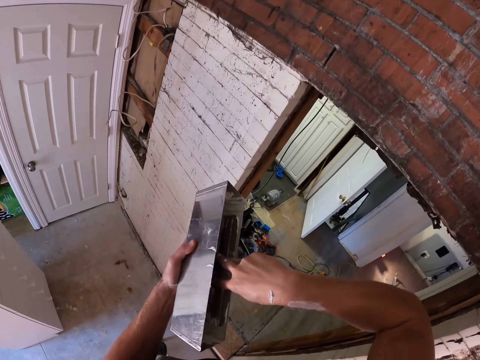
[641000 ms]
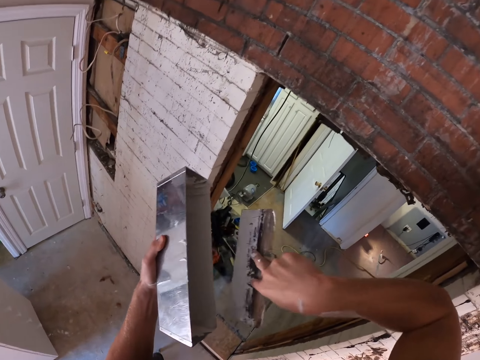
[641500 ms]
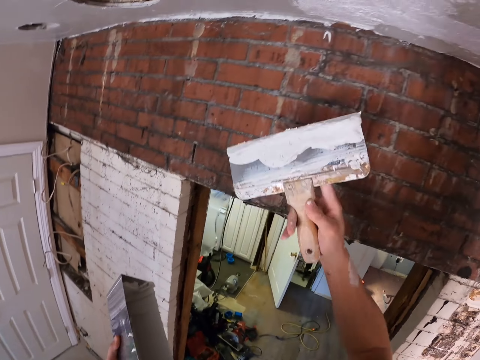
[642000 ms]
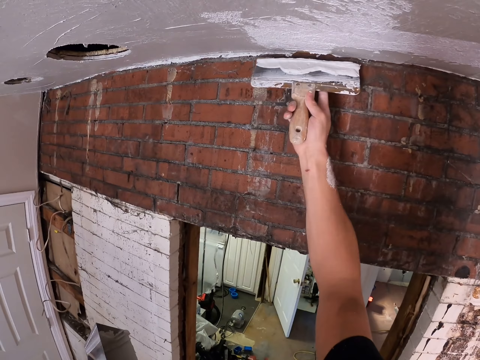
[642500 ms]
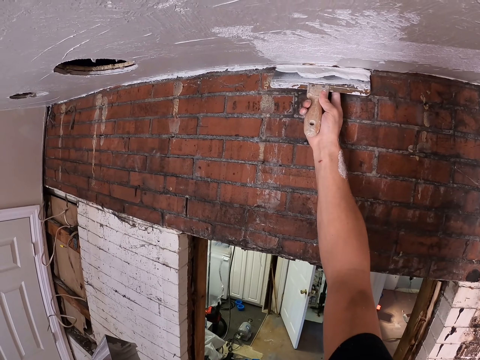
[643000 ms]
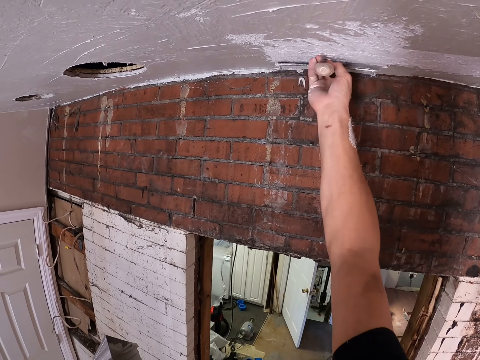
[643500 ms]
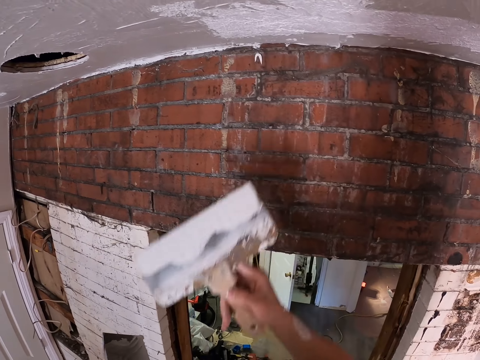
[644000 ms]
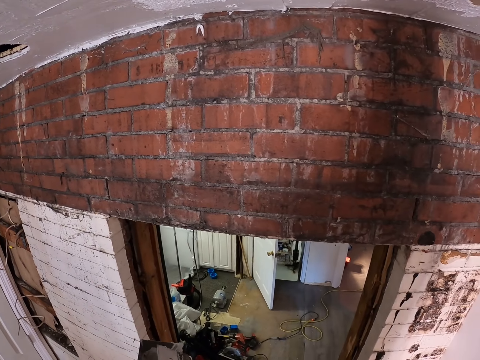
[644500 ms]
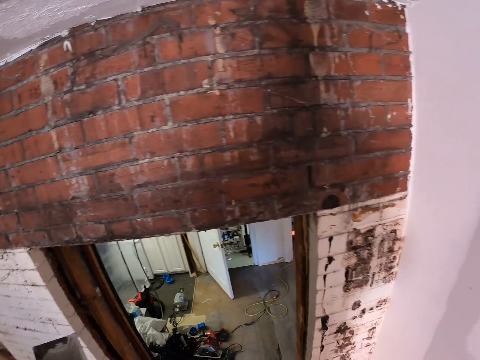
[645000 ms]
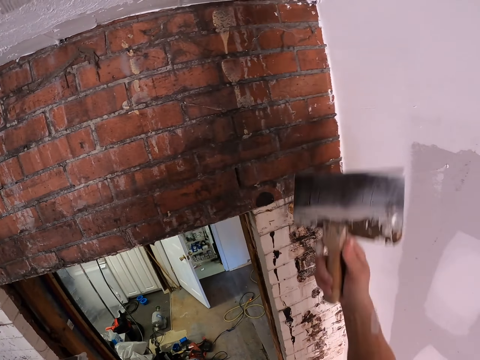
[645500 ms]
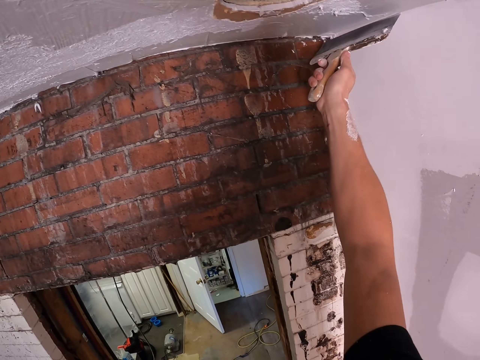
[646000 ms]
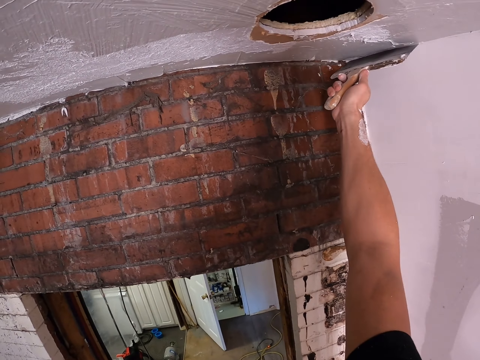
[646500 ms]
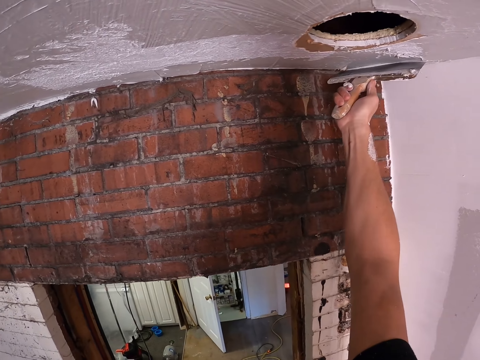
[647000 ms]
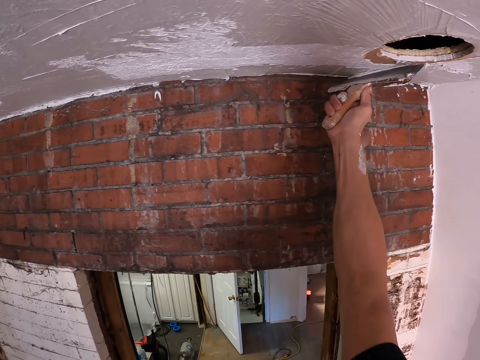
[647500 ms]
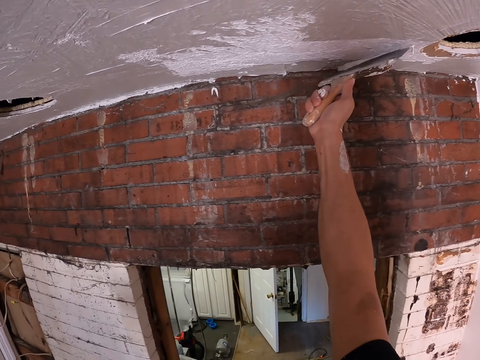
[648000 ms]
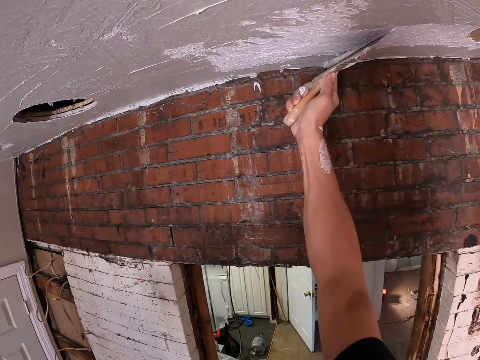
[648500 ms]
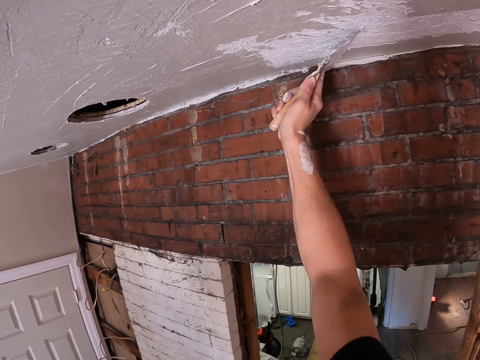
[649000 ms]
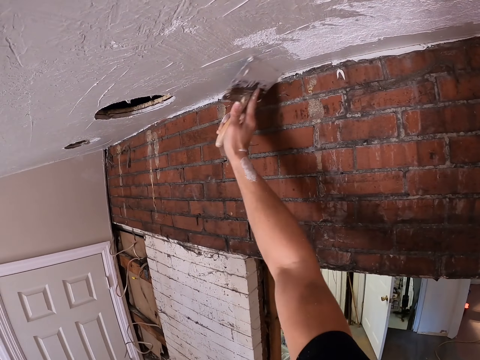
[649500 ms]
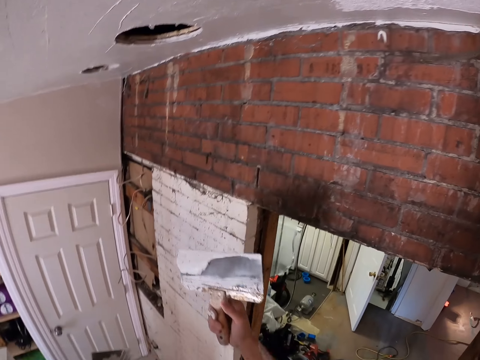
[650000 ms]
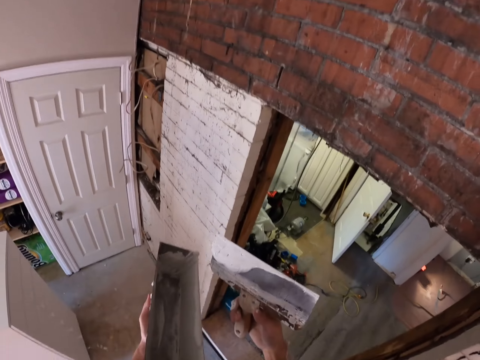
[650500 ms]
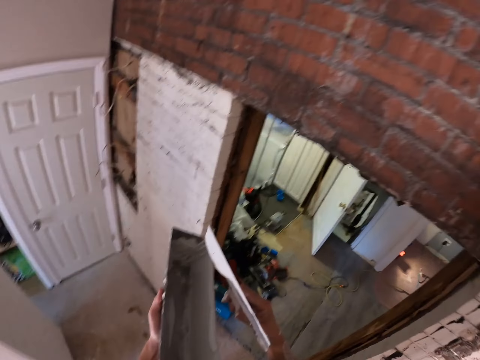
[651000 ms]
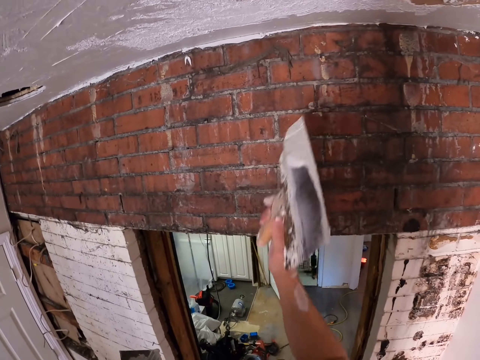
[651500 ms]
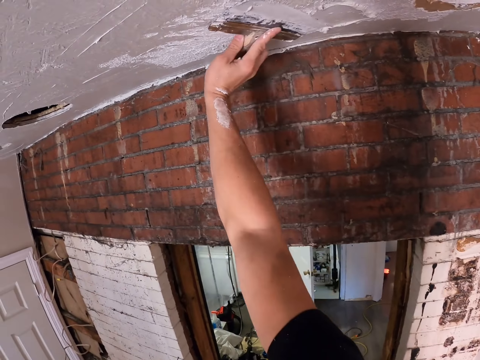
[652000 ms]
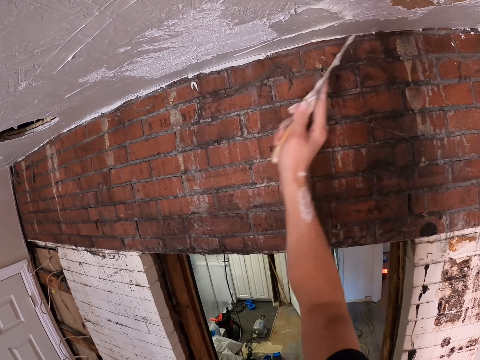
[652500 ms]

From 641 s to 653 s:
The camera wearer scoops the plaster from the container. They plaster the ceiling with the scraper.

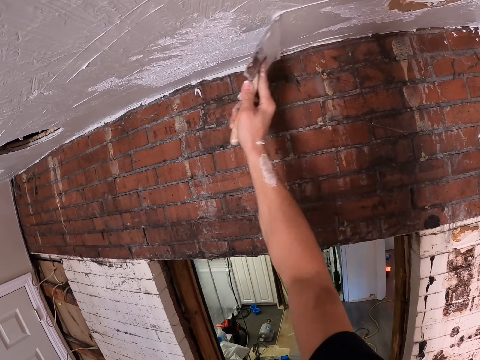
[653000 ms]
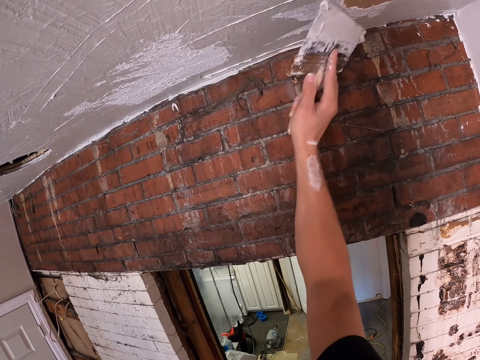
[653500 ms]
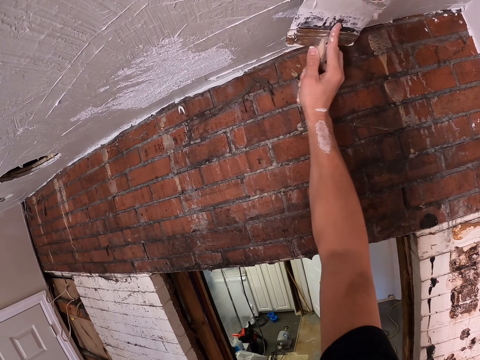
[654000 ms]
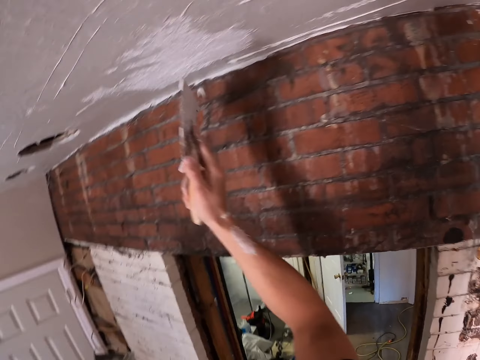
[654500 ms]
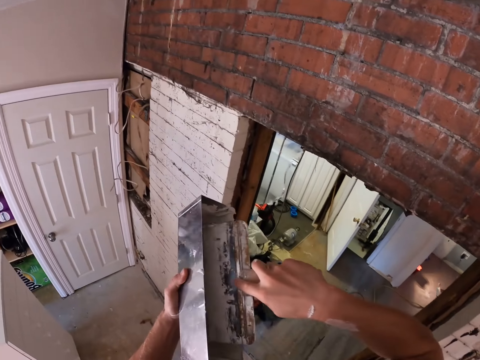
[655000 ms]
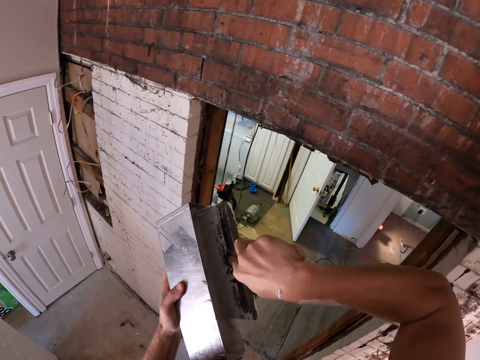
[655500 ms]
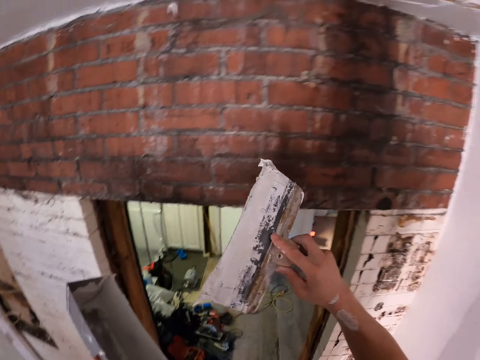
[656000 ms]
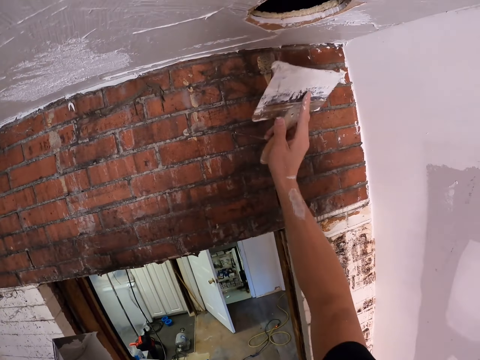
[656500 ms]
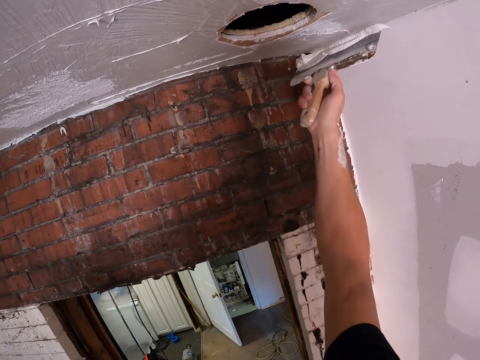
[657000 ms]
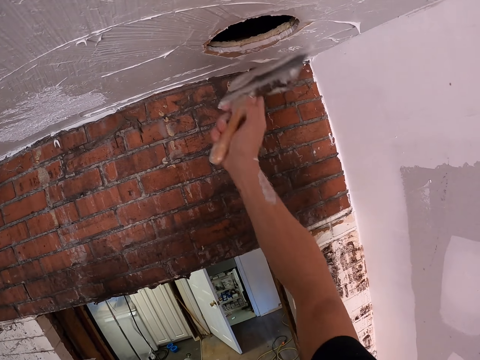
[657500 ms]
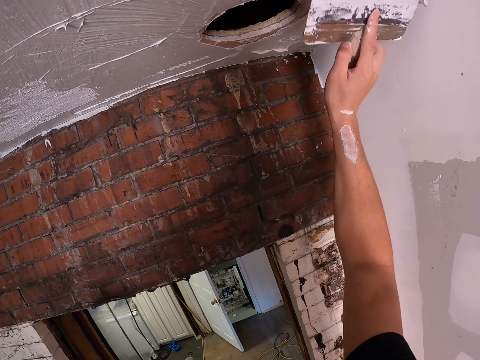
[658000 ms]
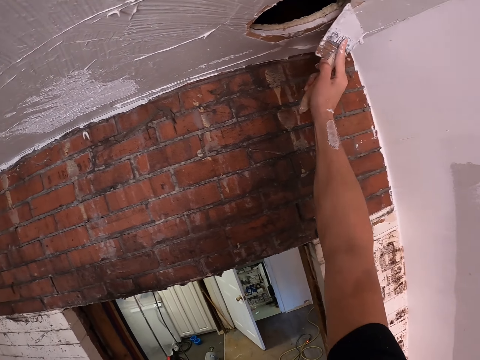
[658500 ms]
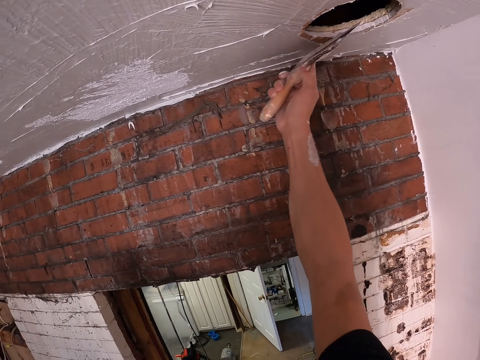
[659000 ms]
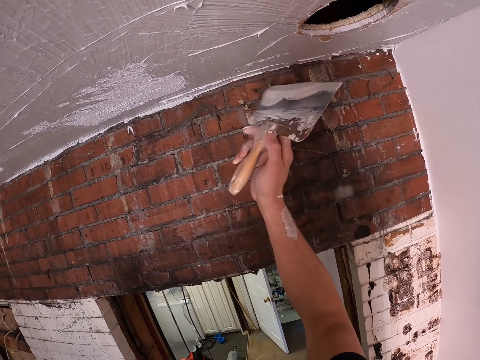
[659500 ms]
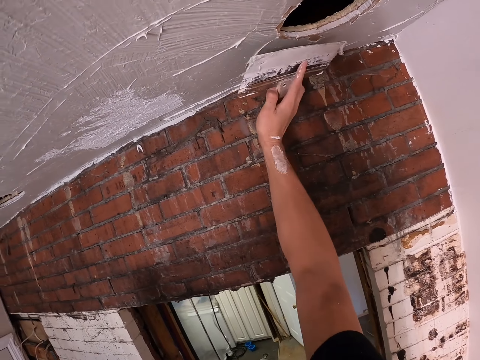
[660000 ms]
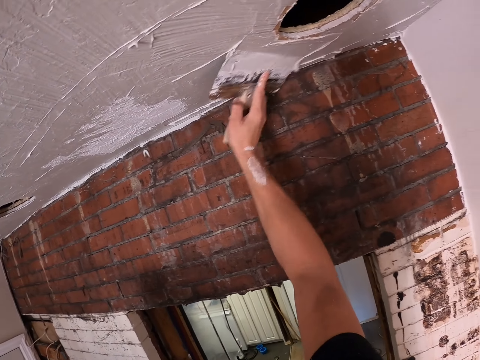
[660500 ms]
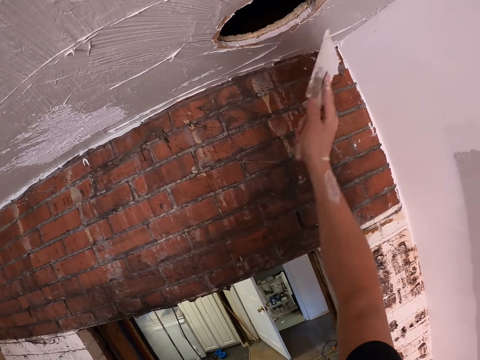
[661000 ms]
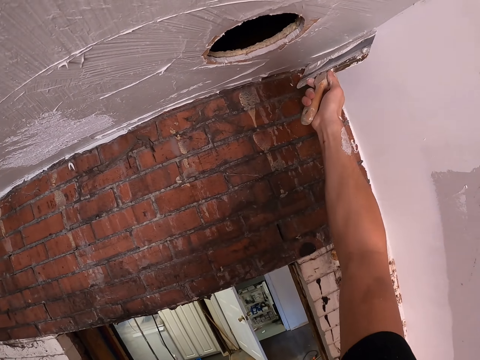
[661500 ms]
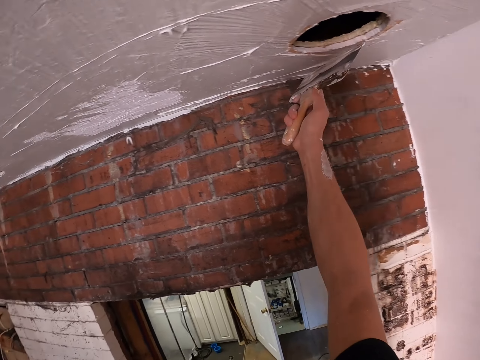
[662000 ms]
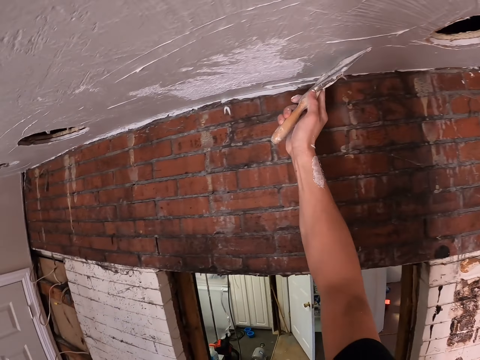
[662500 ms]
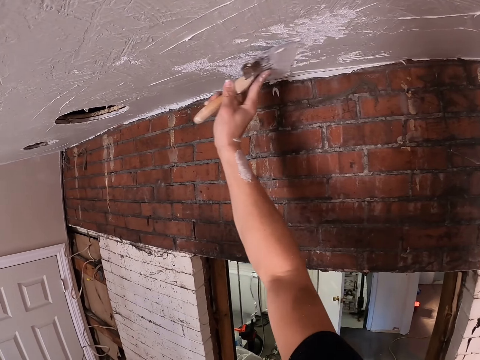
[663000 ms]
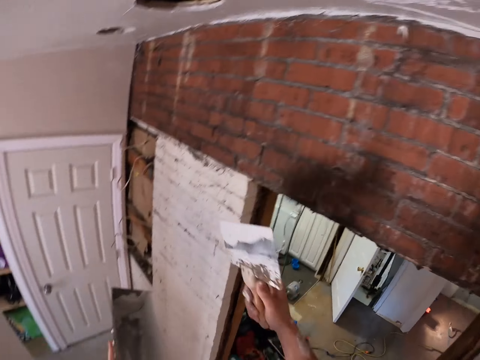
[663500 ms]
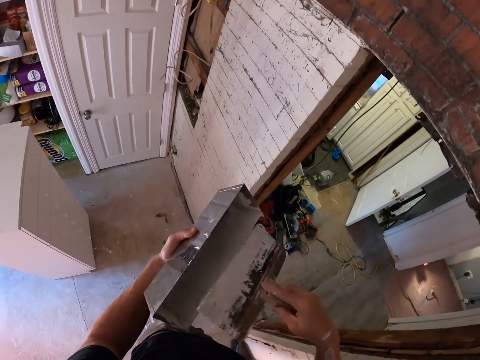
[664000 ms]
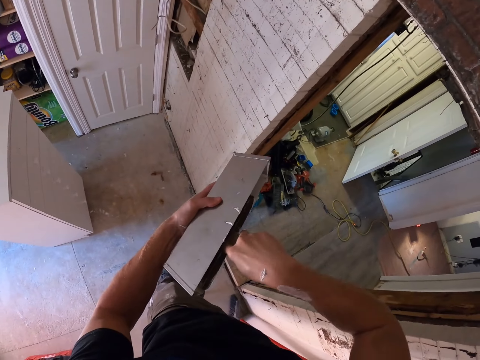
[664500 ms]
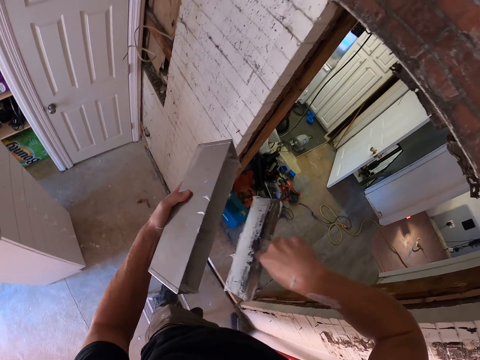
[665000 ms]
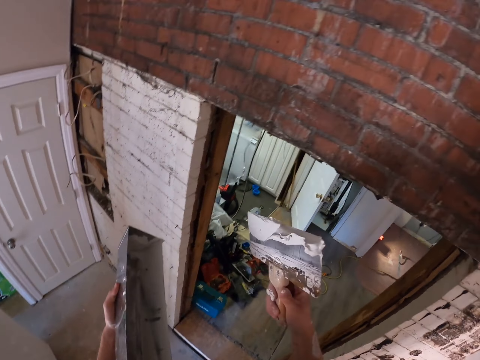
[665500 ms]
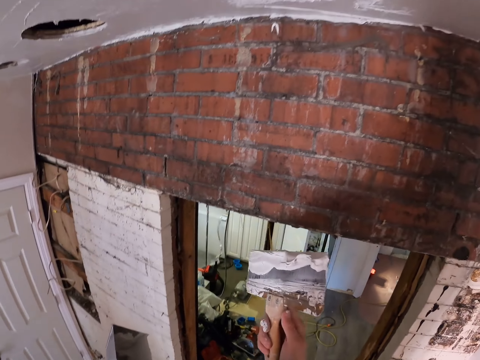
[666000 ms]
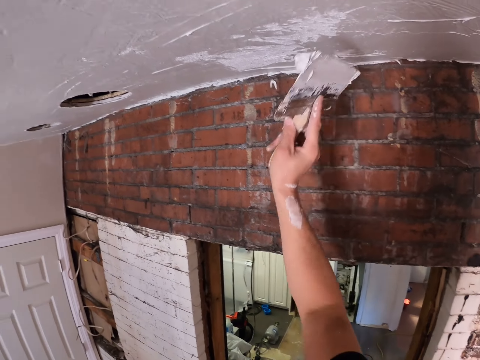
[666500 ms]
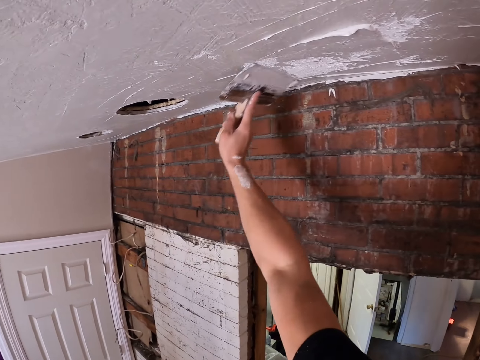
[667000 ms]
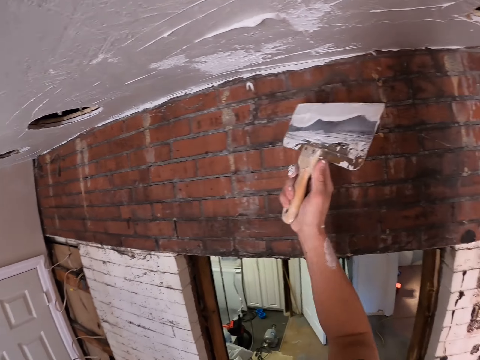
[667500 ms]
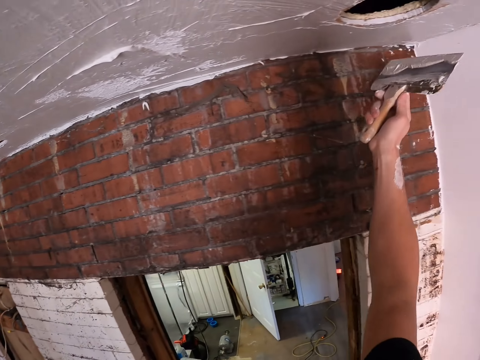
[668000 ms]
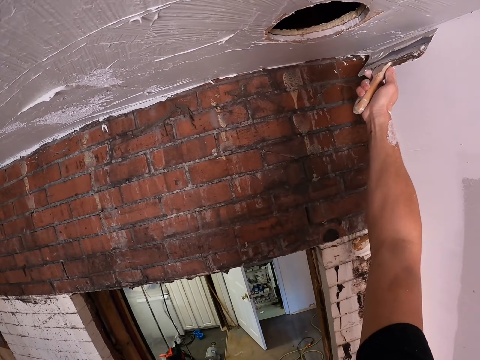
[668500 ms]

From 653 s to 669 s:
The camera wearer scoops the plaster from the container. They plaster the ceiling with the scraper. They scoop the plaster from the container. They plaster the ceiling with the scraper.
